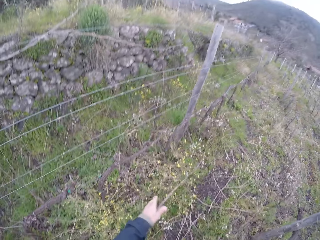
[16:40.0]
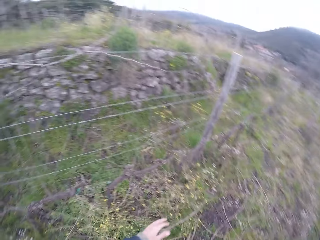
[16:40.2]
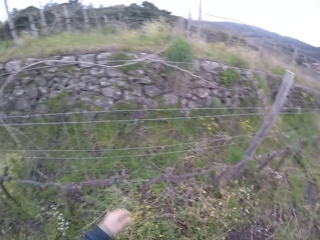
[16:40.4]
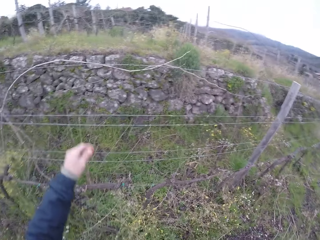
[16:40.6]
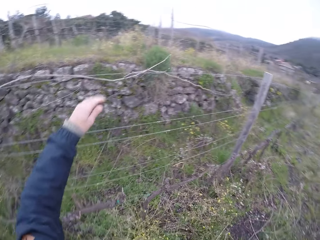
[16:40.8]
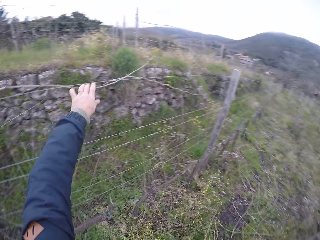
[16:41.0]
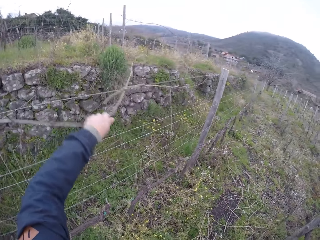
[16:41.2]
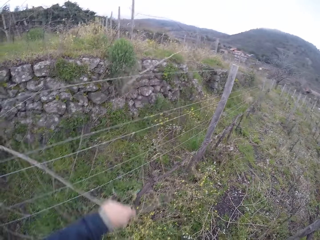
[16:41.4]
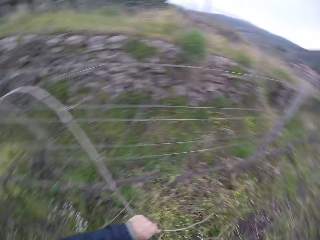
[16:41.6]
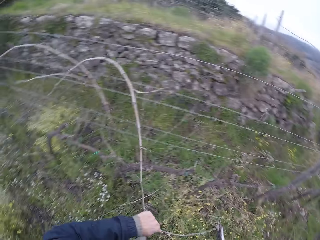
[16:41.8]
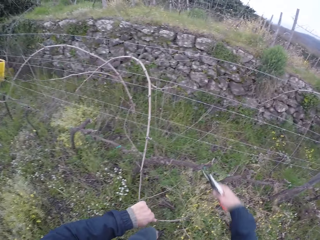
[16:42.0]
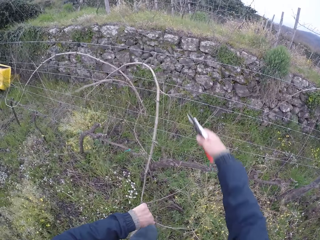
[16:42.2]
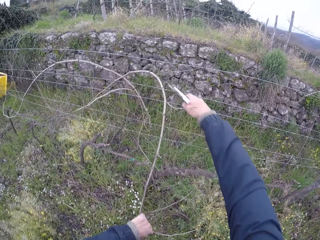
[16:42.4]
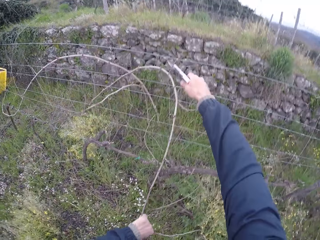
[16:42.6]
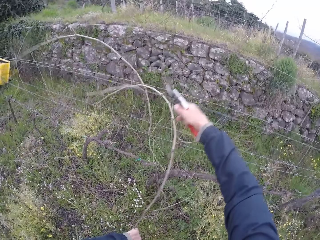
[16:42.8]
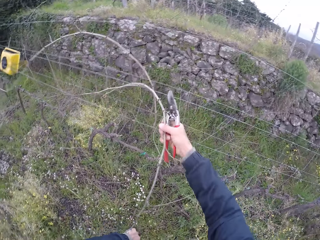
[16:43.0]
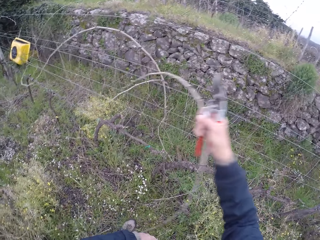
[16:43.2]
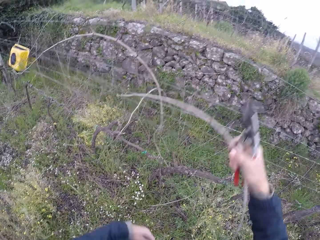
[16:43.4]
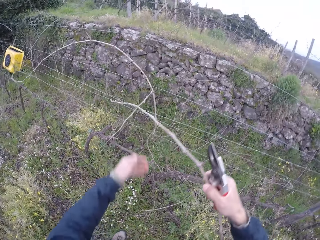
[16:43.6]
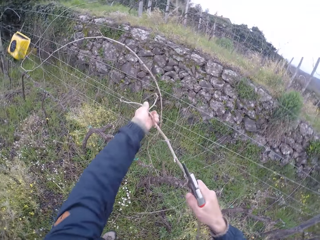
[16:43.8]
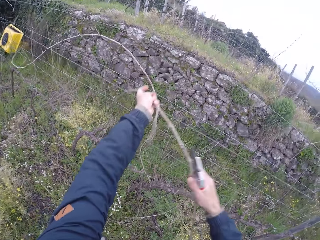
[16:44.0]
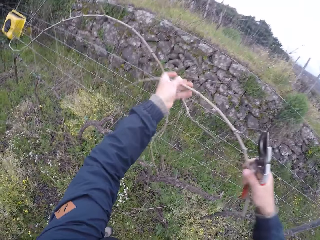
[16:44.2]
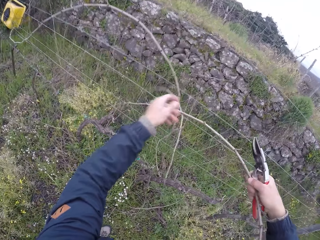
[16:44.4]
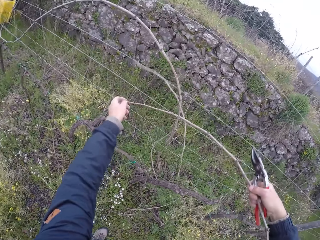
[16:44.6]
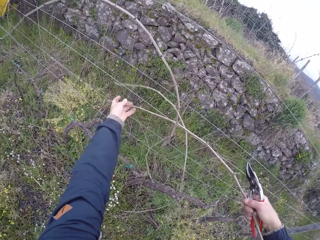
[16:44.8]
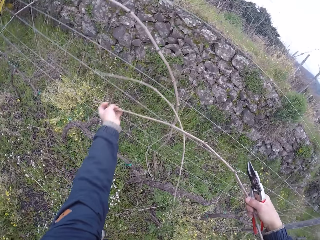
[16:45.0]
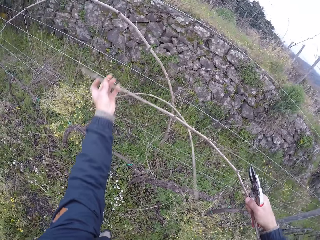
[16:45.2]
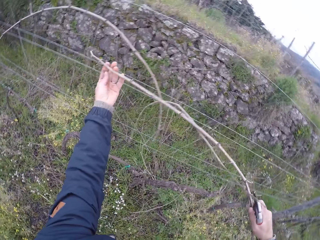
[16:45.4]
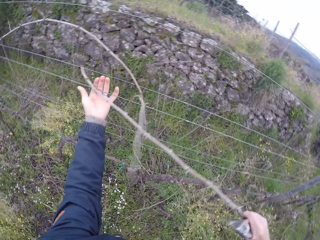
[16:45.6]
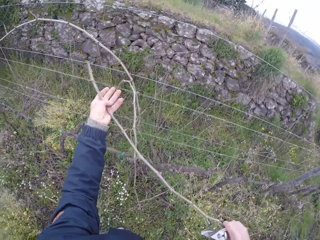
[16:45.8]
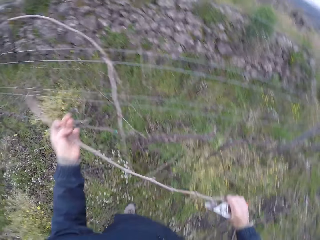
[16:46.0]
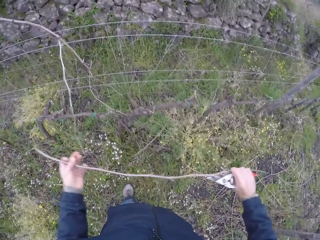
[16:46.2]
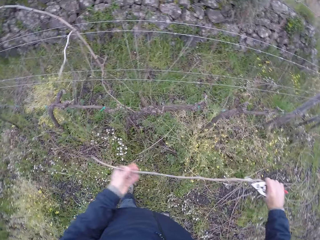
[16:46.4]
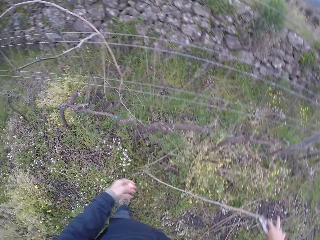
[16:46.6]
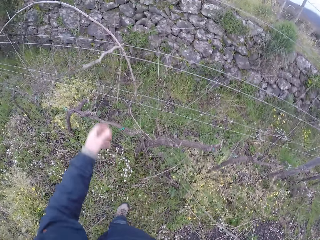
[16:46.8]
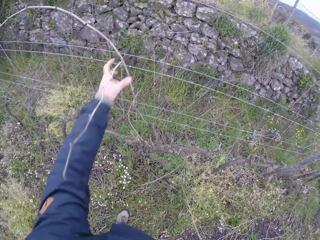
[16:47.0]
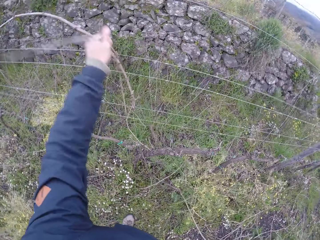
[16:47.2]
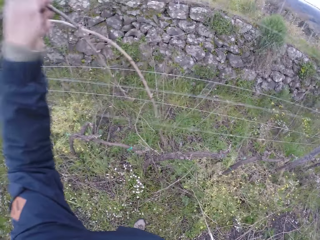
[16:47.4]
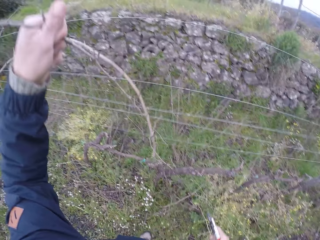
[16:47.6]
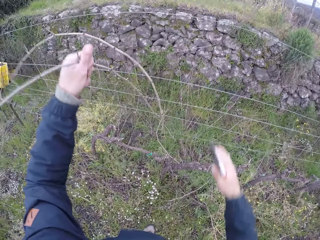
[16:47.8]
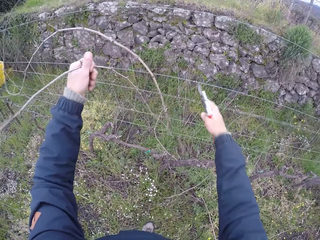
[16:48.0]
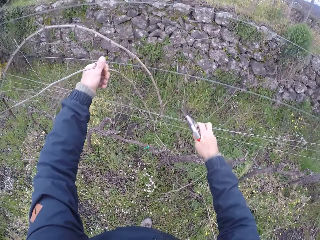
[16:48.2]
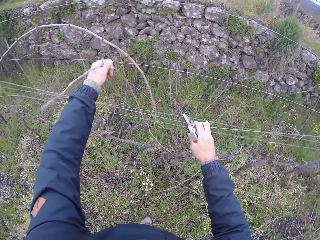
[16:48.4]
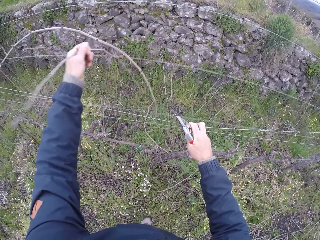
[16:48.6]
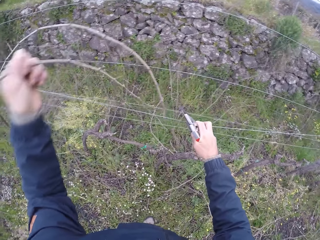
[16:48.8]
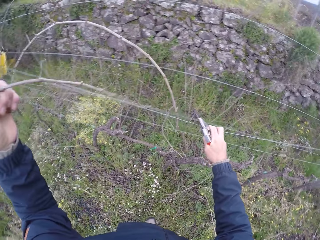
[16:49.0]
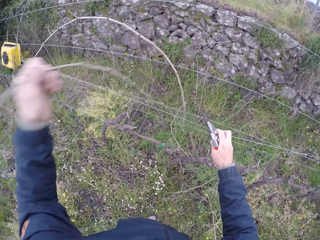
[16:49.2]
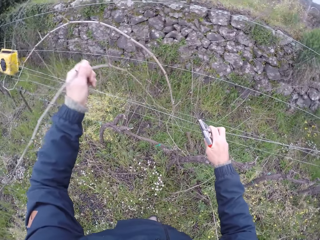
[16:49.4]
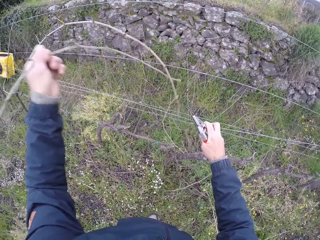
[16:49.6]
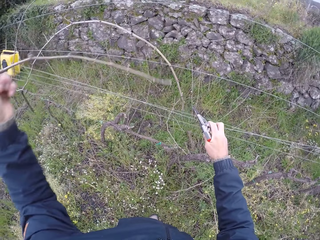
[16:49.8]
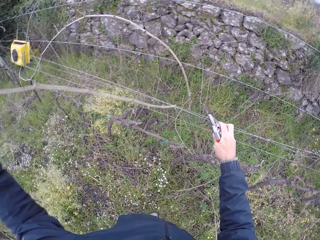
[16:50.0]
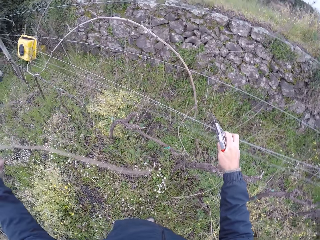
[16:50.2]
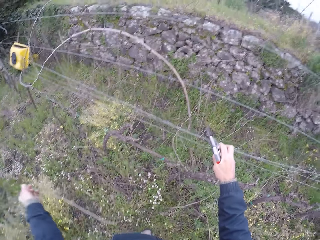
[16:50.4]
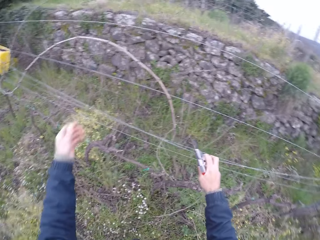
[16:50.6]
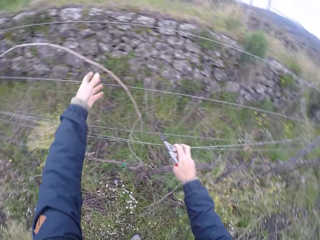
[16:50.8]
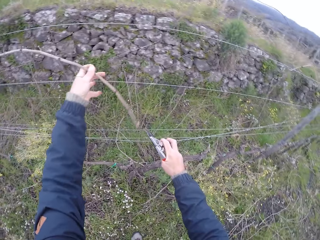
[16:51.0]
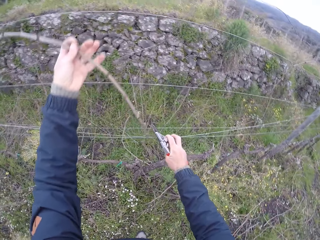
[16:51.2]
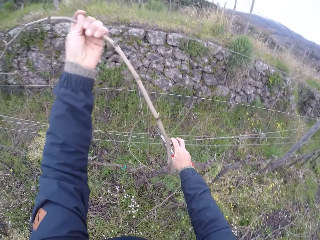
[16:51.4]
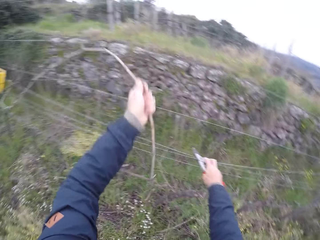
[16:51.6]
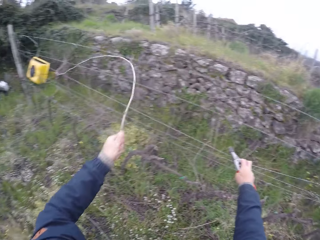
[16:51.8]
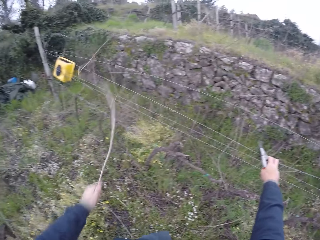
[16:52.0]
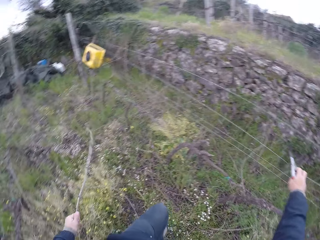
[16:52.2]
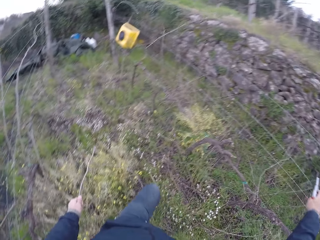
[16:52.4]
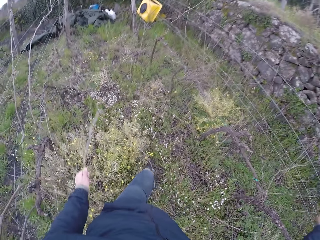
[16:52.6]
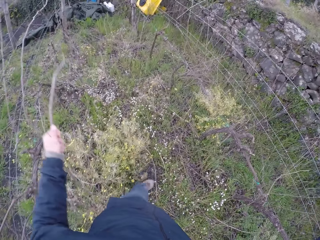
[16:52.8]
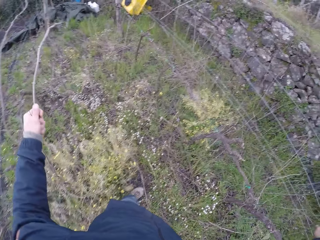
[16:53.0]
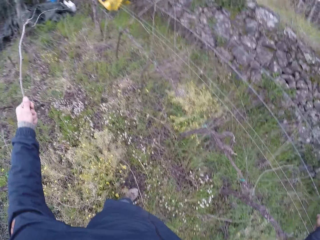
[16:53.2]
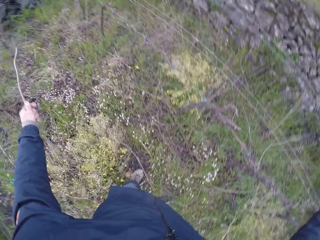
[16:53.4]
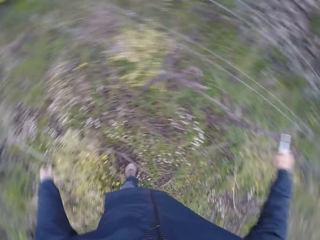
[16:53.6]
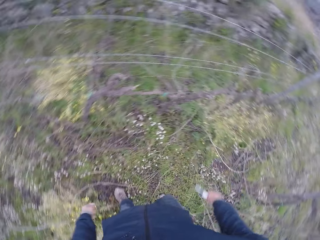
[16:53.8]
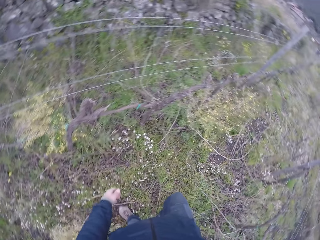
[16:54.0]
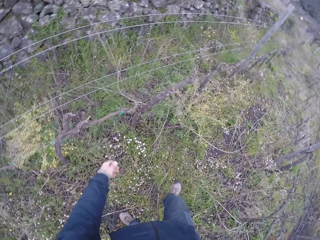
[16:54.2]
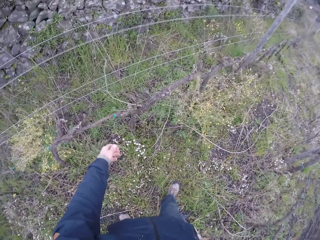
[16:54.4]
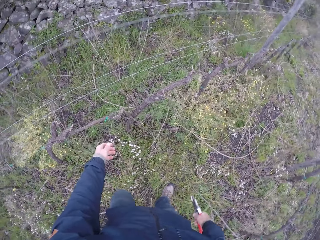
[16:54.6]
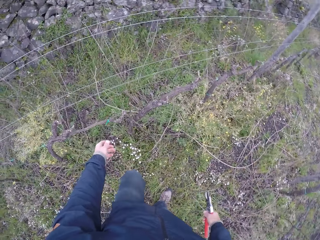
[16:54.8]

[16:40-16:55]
The camera wearer drops the twig to the ground with his left hand. He pulls a twig off the wire fence with his left hand. He cuts a node off the twig in his left hand with the secateurs in his right hand. He pulls the twig off the wire fence with his right hand. He pulls the twig off the wire fence with both hands. He drops the twig to the ground with both hands. He pulls a twig off the wire fence with his left hand. He holds the wire fence with his right hand. He drops the twig to the ground with his left hand. He pulls a twig off the wire fence with his left hand. He drops the twig to the ground with his left hand.

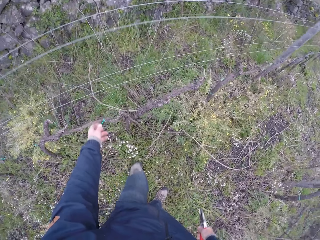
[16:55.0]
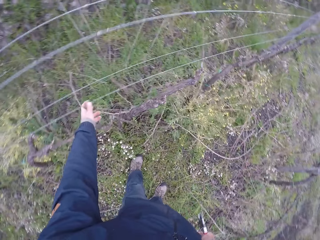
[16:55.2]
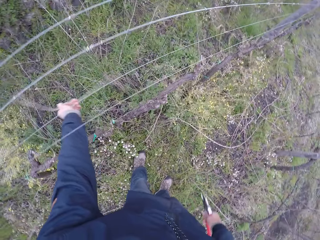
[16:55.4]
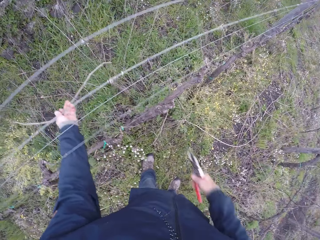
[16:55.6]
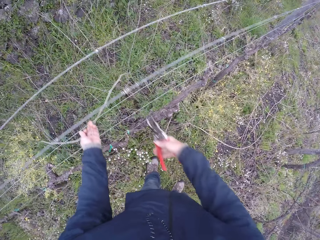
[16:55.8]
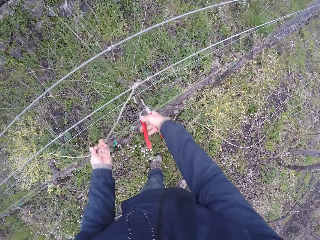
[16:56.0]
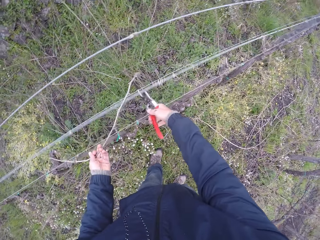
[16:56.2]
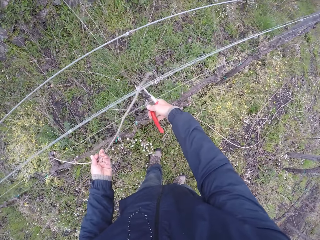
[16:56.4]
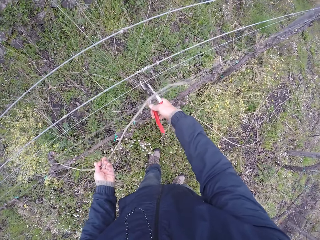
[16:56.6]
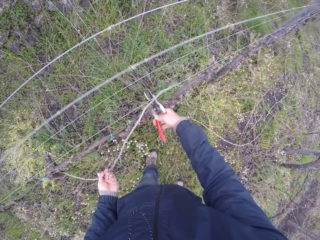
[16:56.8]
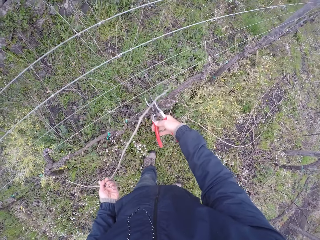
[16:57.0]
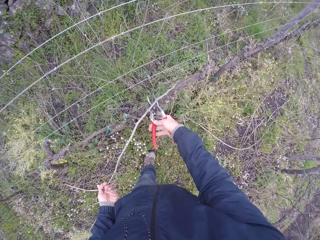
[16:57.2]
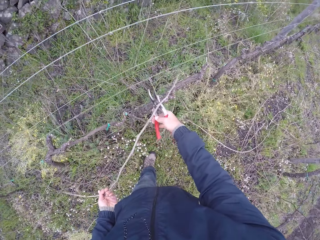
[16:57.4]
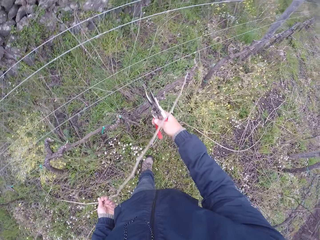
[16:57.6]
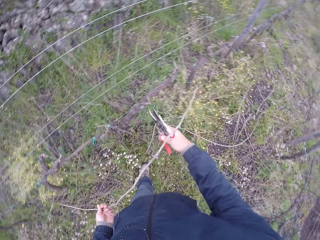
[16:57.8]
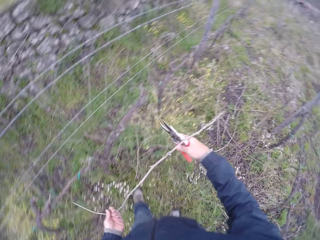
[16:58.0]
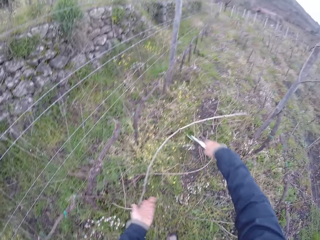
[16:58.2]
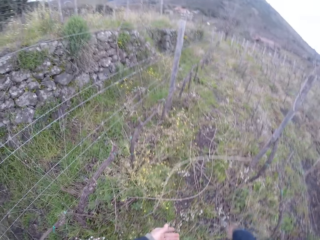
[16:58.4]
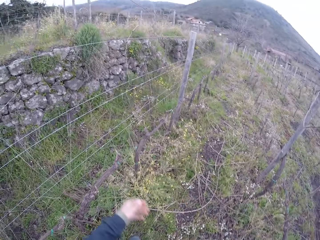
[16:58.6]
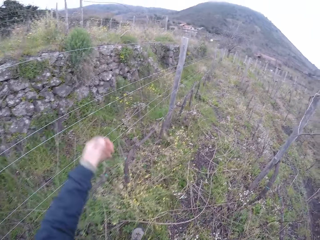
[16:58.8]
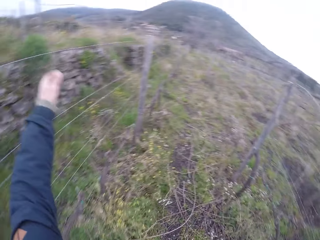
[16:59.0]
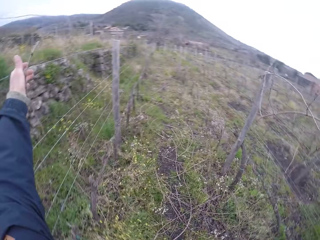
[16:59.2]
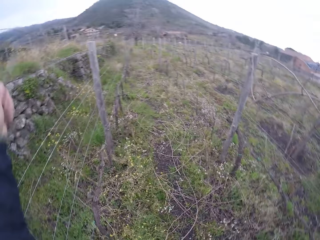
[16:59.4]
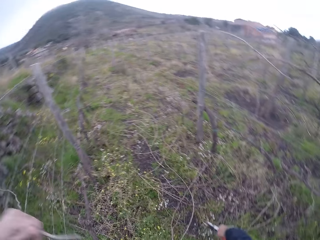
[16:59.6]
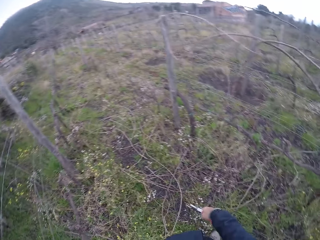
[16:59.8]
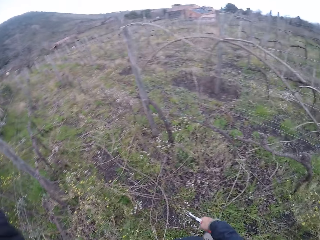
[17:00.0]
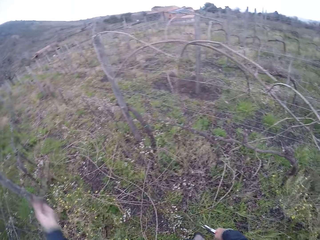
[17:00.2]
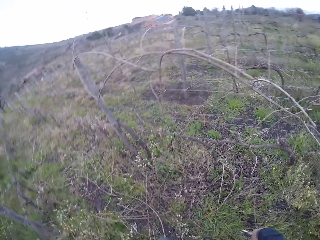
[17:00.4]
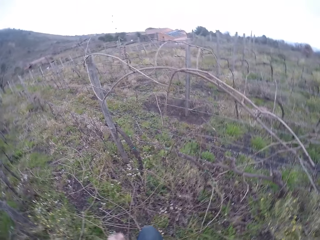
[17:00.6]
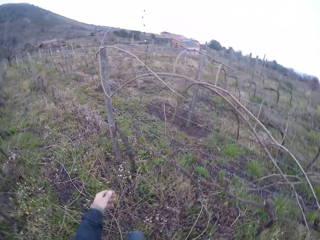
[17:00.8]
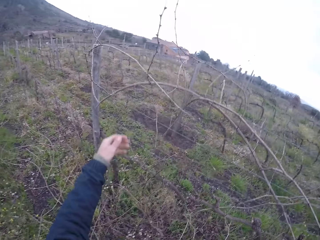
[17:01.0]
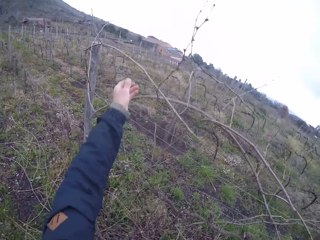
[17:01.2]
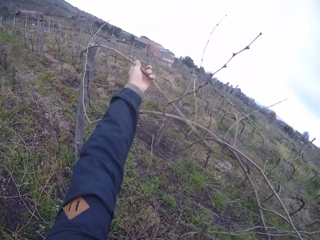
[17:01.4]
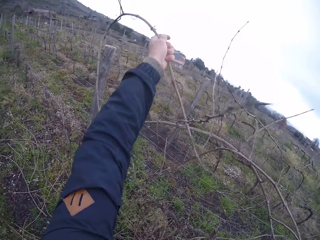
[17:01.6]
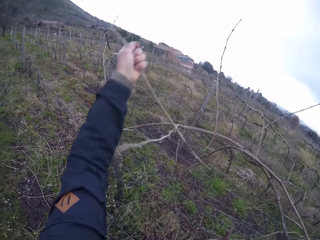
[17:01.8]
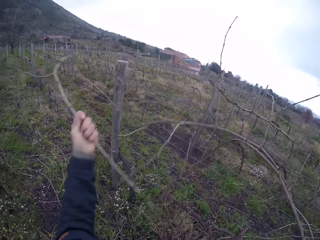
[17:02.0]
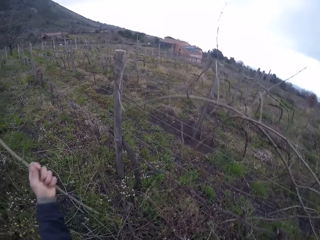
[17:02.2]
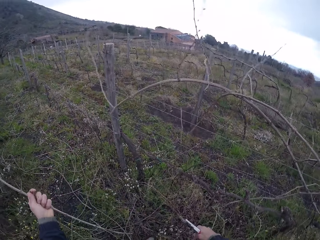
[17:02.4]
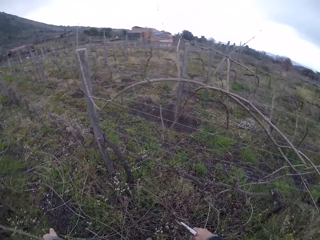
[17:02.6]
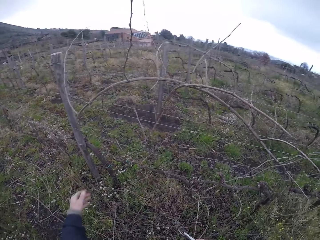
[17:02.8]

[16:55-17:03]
The camera wearer pulls a twig off the wire fence with his left hand. He drops the twig to the ground with both hands. He pulls a twig off the wire fence with his left hand. He drops the twig to the ground with his left hand. He looks around the farm. He pulls a twig off the wire fence with his left hand. He drops the twig to the ground with his left hand.
